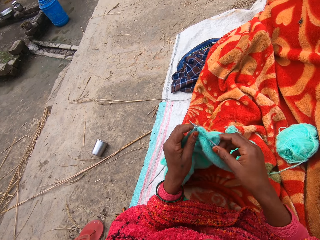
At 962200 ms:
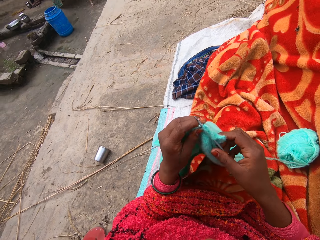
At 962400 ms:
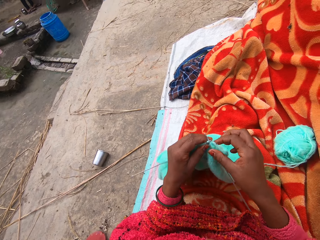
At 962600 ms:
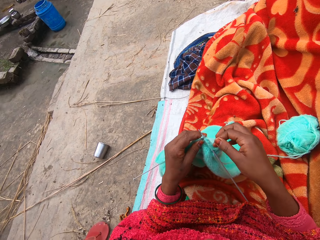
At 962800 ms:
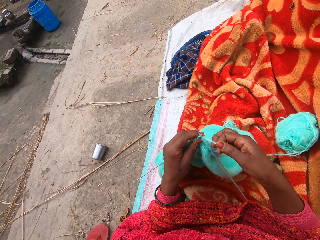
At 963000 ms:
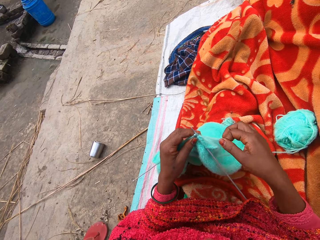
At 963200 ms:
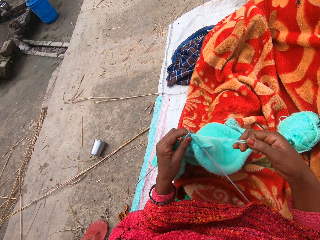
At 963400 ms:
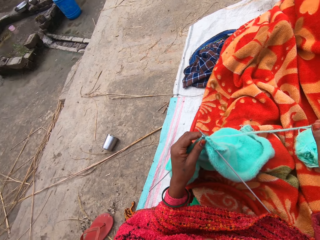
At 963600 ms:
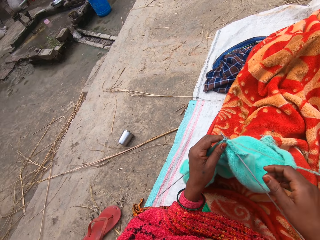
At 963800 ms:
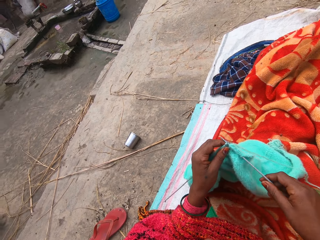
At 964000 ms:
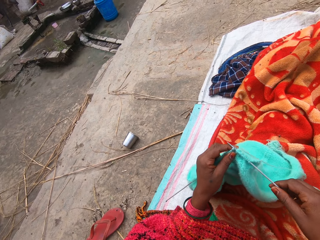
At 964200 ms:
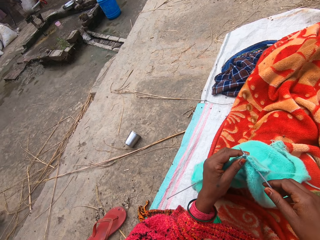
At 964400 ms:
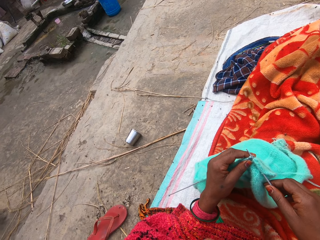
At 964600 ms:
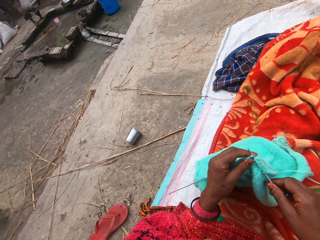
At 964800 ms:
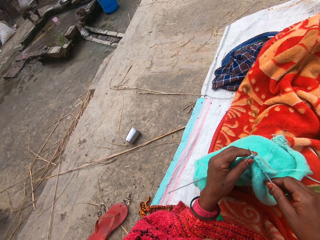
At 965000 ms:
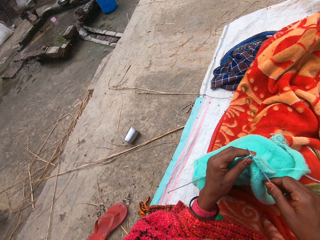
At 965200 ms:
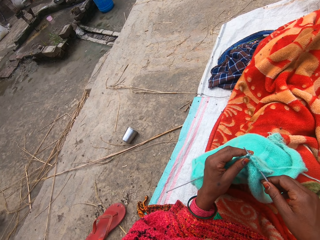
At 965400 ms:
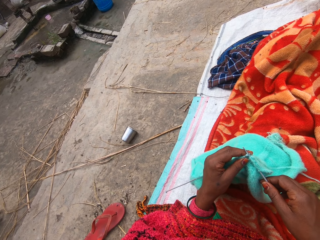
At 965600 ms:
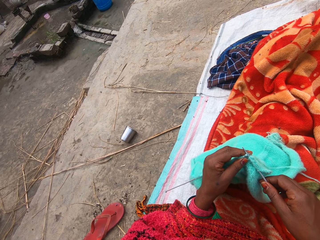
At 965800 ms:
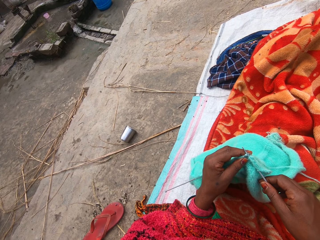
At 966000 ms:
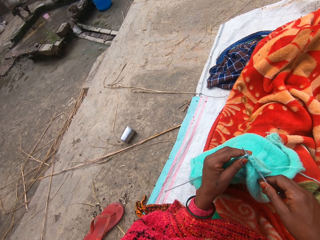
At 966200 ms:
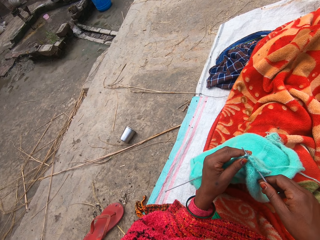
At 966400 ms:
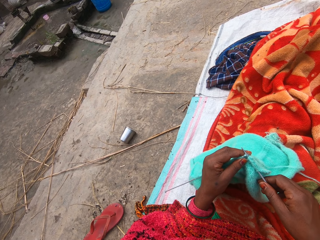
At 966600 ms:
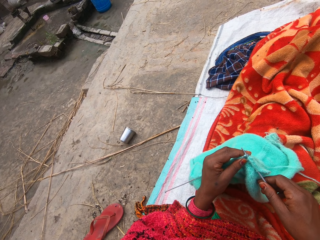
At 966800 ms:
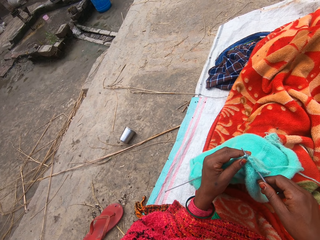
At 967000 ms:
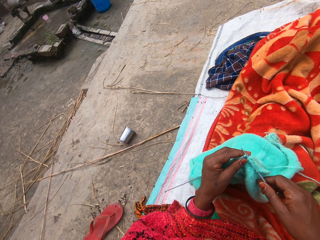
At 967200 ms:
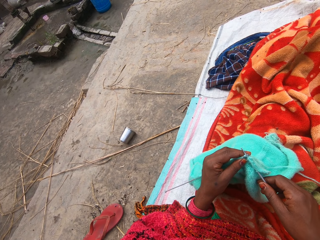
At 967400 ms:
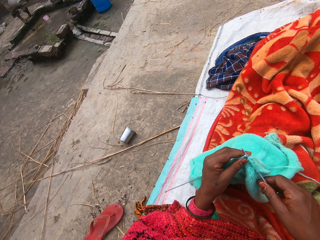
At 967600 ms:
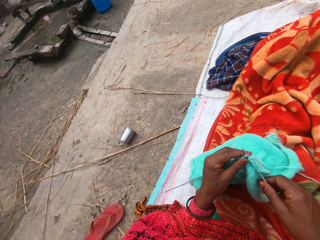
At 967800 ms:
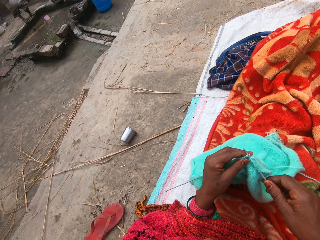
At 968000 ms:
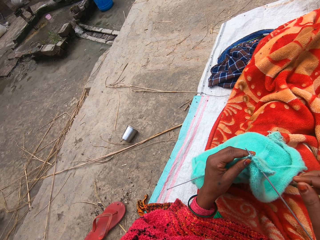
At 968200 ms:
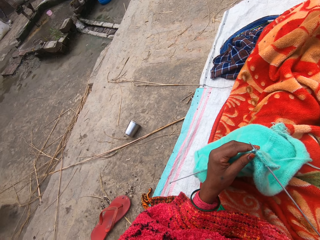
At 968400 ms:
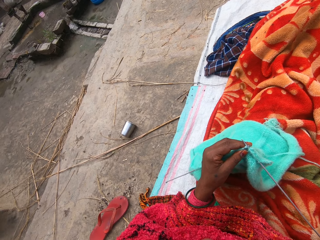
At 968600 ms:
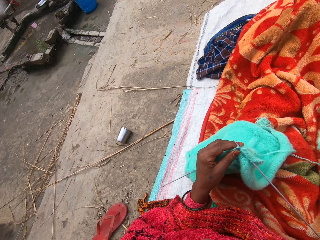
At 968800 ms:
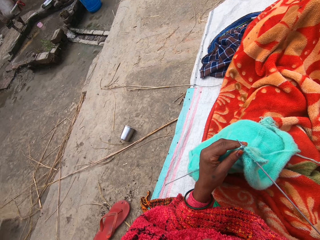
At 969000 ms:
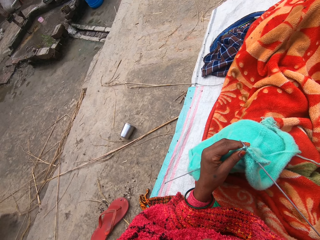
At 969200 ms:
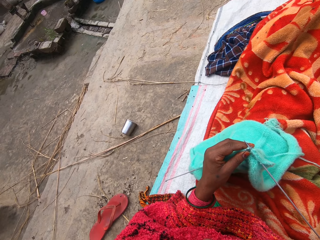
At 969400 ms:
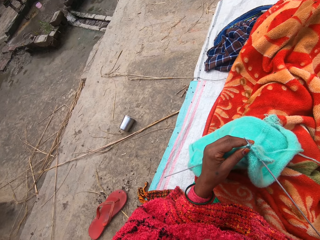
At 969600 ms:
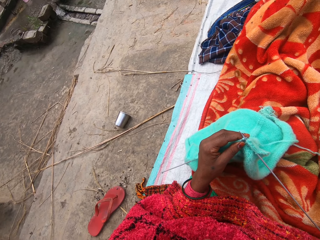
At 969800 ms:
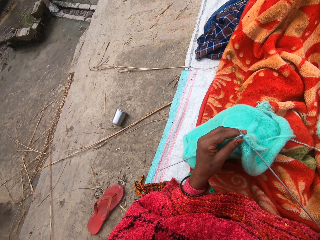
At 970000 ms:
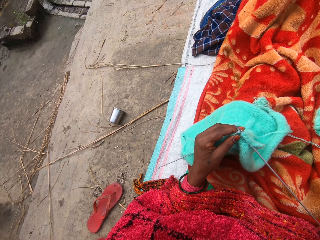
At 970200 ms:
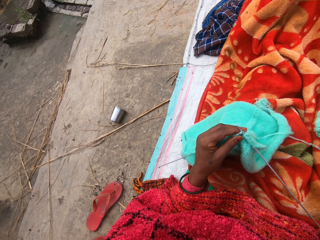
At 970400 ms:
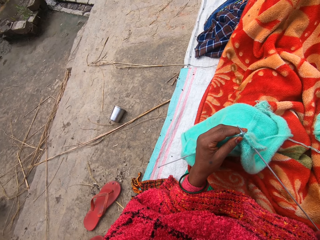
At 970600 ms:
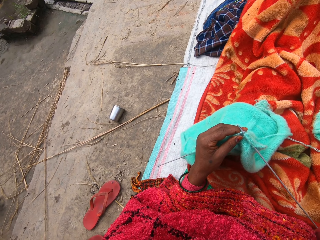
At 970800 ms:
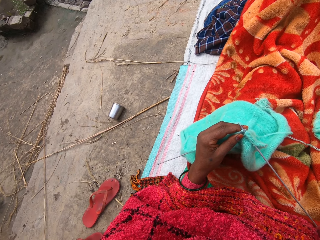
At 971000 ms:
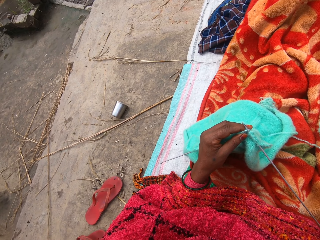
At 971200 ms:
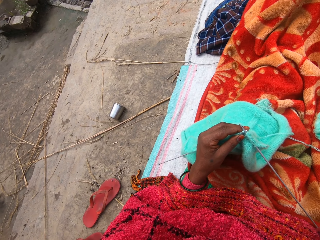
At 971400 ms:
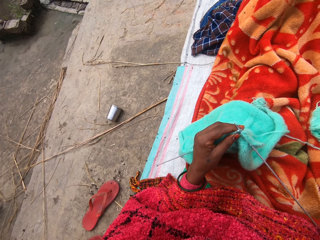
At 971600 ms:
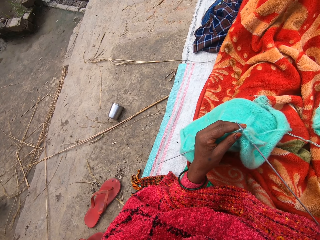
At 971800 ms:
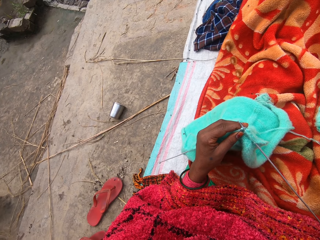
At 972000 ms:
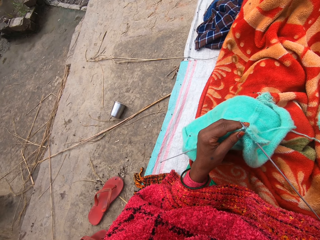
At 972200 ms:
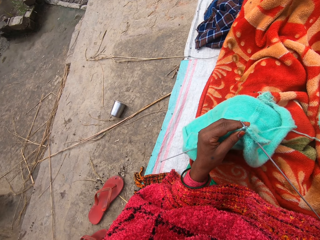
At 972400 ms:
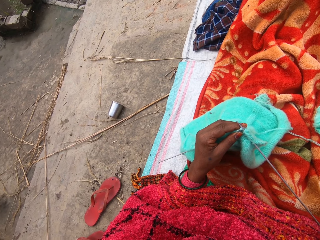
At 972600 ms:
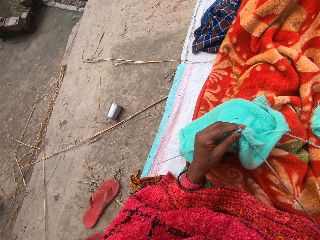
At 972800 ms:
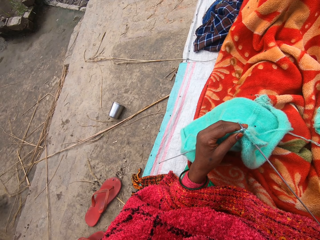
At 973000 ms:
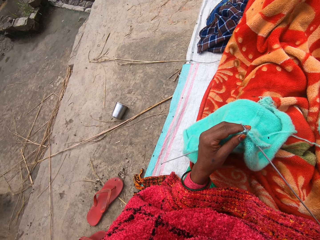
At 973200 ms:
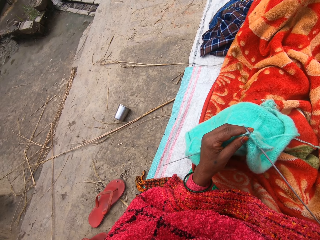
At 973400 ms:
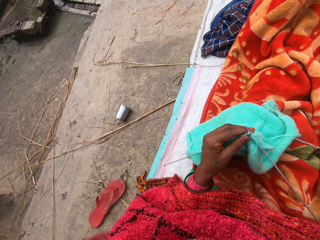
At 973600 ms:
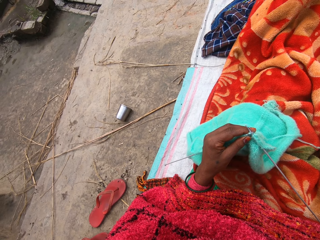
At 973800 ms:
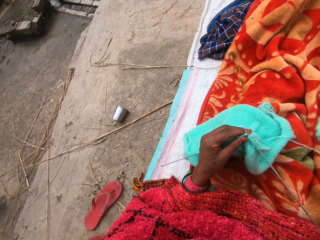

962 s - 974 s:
The camera wearer knits the sweater. They hold the yarn. They straighten the yarn. They hold the crochet. They hold the sweater and the knitting pin. They lift the hand. They touch the mat. They look at the sweater.

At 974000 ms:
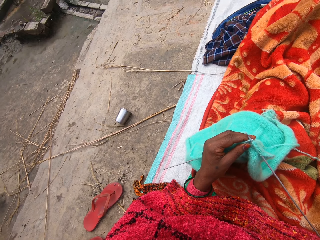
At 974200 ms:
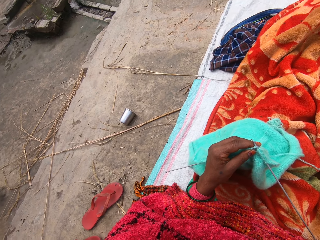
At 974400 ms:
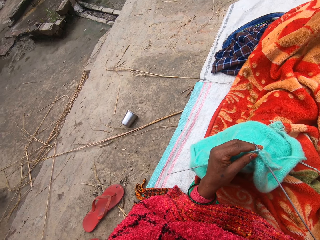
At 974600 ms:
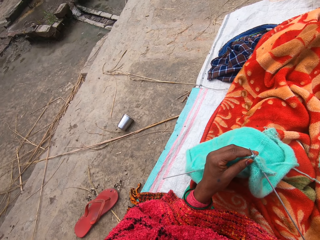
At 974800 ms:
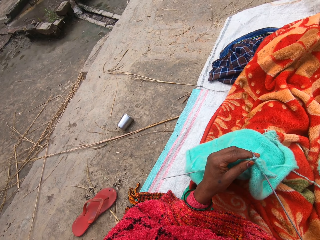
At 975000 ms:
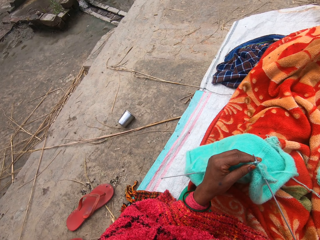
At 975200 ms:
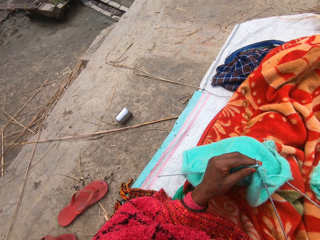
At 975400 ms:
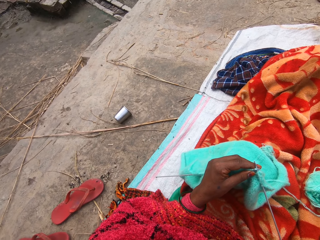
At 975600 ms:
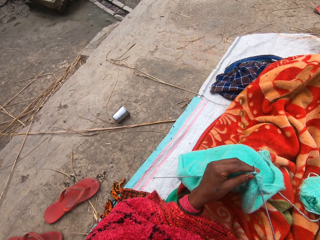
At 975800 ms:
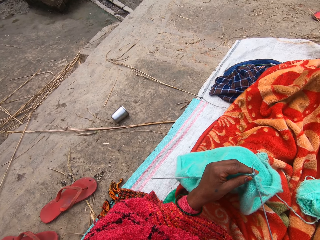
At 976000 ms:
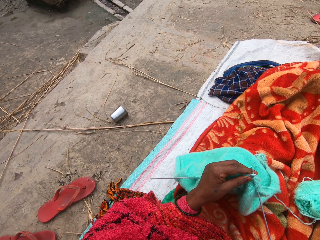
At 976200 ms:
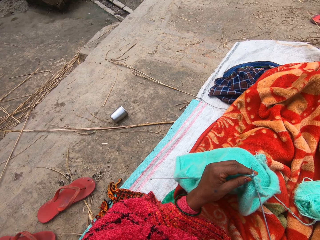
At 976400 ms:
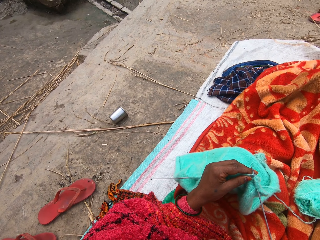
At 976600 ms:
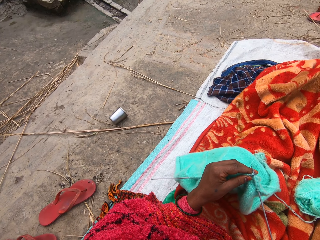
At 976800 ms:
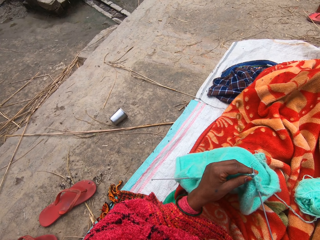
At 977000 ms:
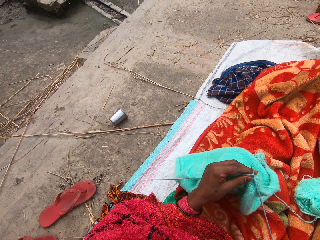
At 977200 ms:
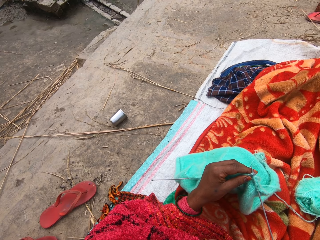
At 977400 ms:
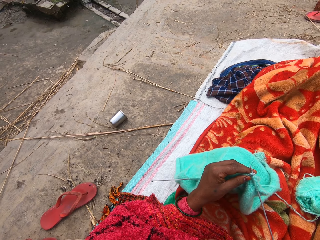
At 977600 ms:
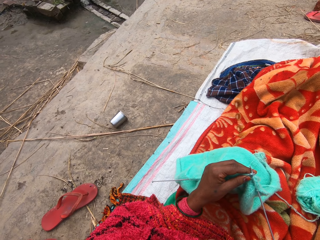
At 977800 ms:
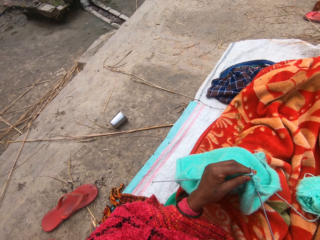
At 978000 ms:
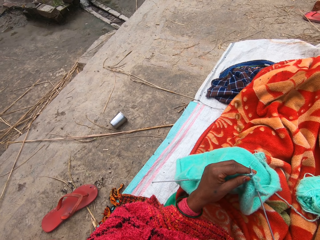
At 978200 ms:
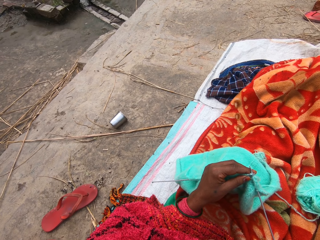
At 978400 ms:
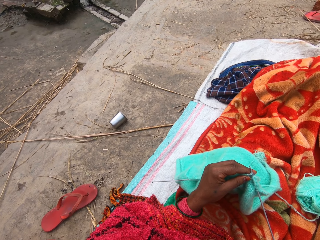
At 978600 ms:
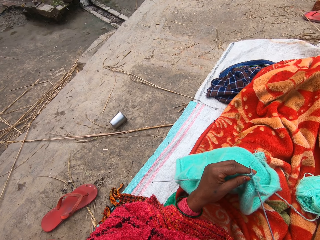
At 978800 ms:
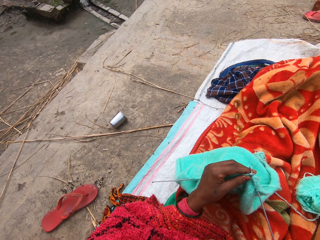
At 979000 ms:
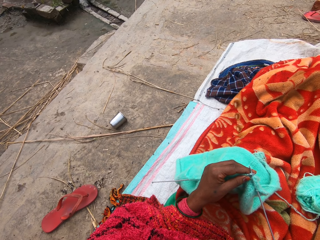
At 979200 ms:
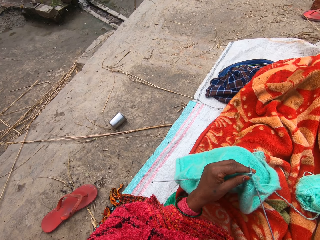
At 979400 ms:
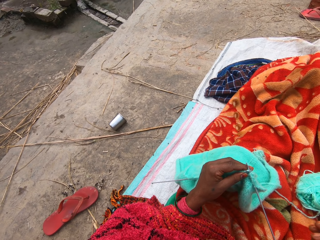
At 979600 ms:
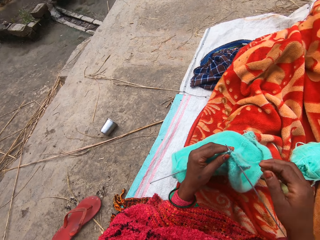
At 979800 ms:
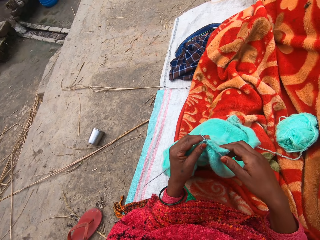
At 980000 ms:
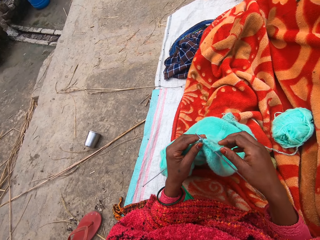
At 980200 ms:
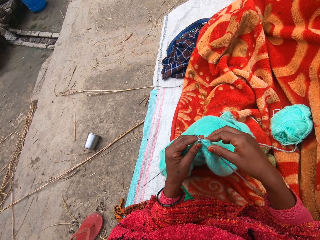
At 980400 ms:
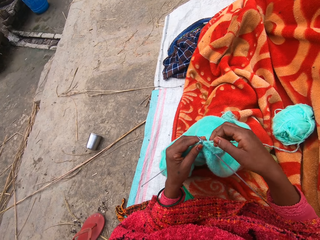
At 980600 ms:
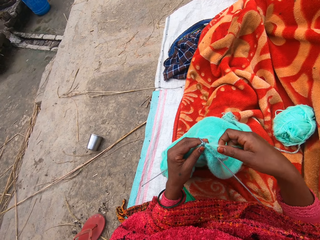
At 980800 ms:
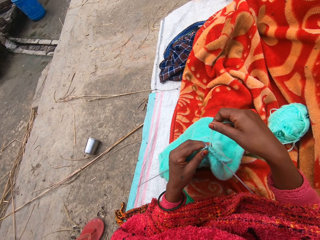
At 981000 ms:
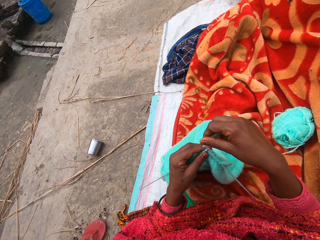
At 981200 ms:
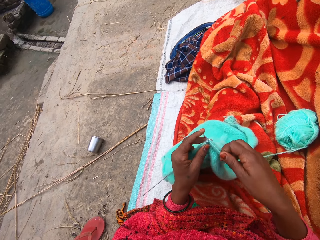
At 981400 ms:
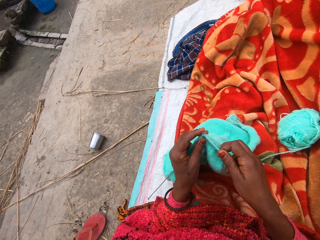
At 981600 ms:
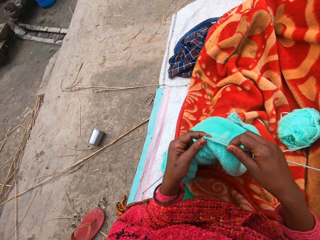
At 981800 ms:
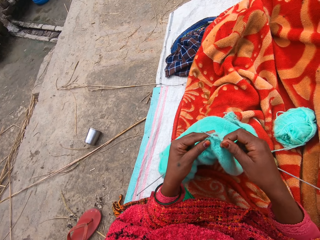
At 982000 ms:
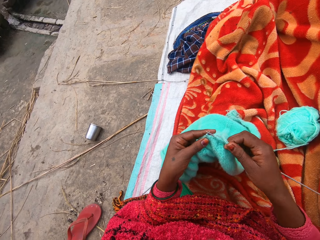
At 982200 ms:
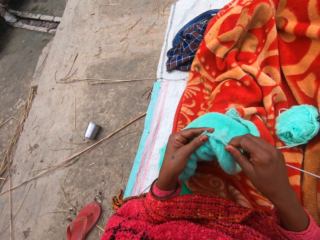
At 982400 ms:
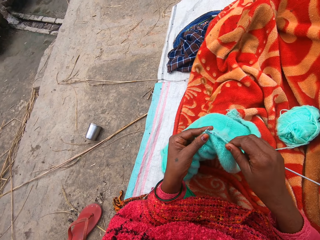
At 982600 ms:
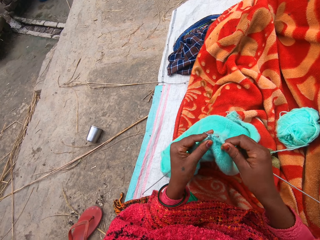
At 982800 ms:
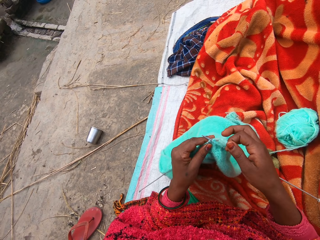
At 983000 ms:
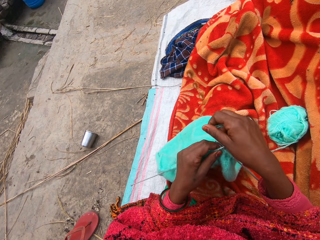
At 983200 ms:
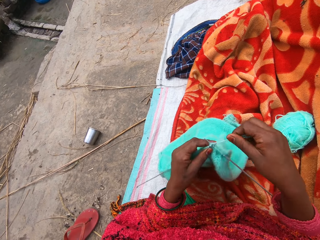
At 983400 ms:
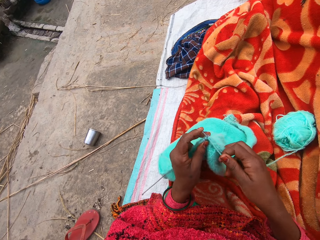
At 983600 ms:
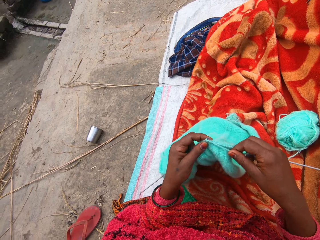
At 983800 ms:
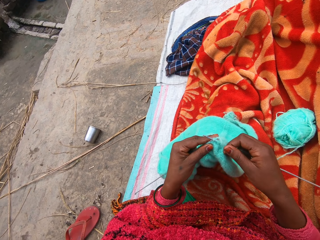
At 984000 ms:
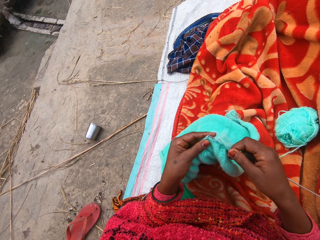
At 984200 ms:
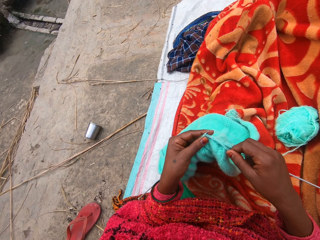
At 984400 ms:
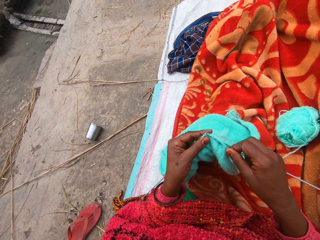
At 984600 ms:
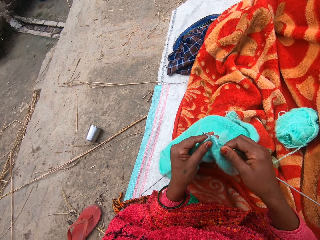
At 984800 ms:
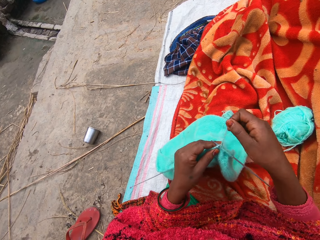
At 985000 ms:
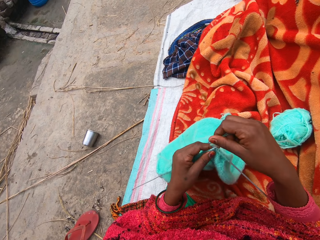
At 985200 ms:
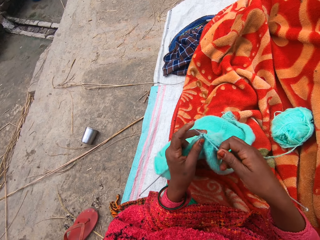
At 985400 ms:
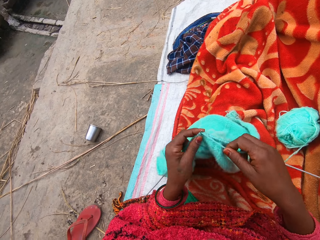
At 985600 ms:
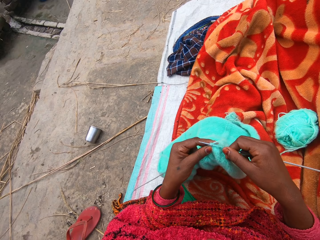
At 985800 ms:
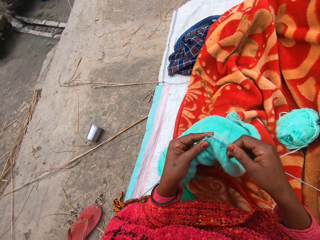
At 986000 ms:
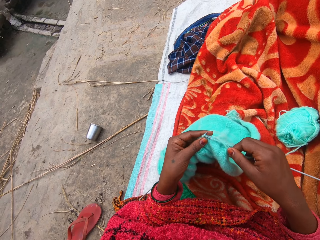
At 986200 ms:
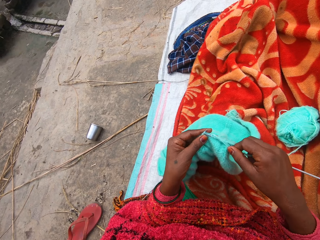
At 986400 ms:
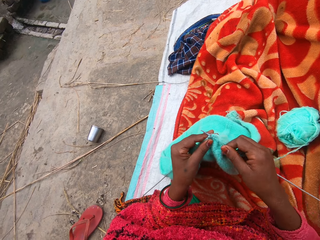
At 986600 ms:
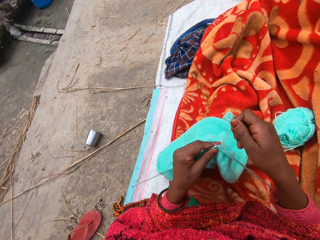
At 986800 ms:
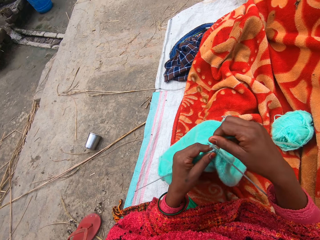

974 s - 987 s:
The camera wearer holds the yarn. They fix the yarn on the crochet. They knit the sweater. They fix the yarn on the crochet. They knit the sweater. They fix the yarn on the crochet. They knit the sweater.
